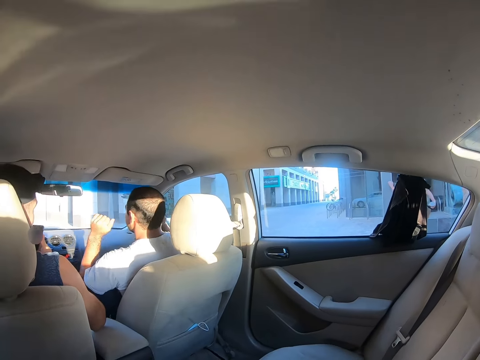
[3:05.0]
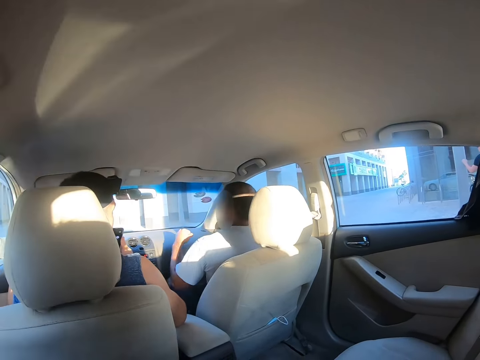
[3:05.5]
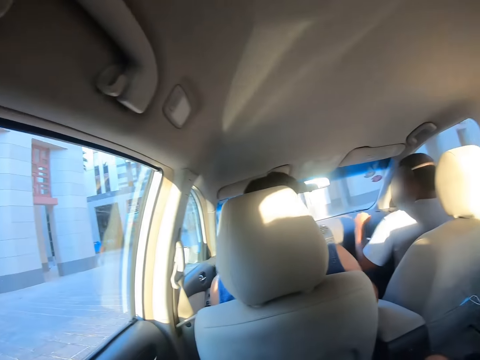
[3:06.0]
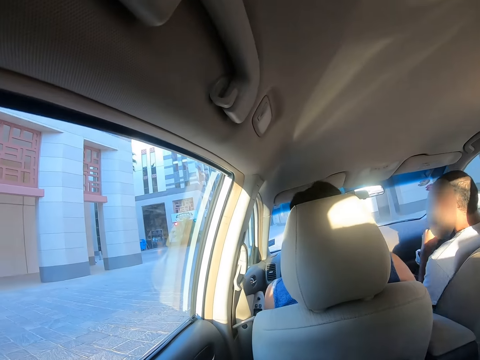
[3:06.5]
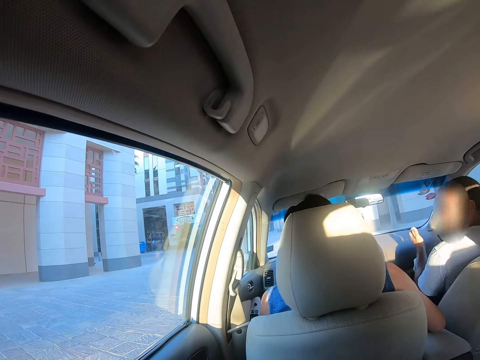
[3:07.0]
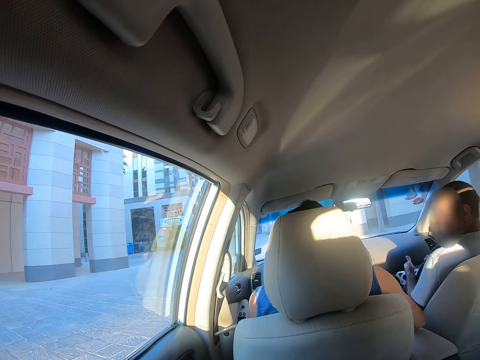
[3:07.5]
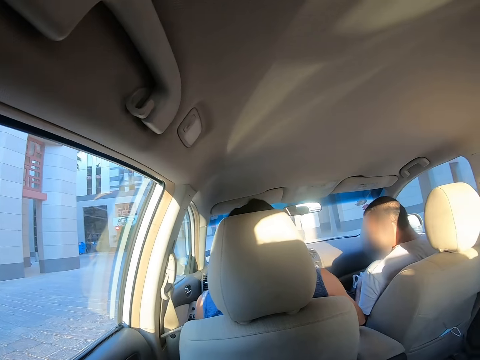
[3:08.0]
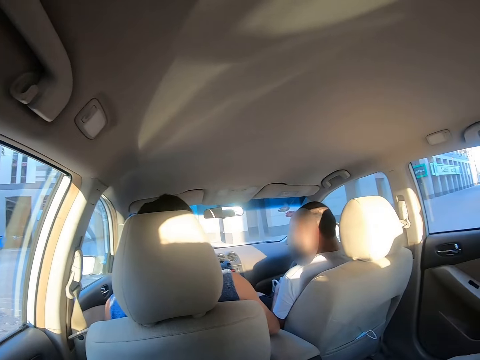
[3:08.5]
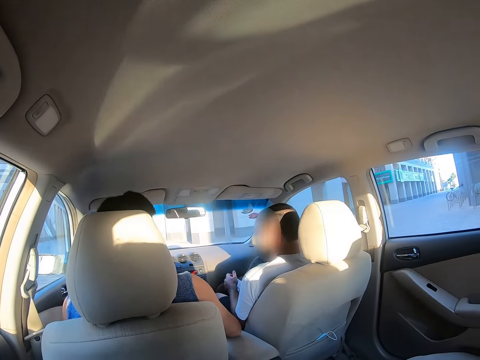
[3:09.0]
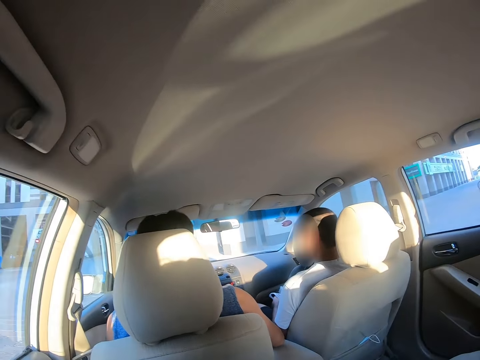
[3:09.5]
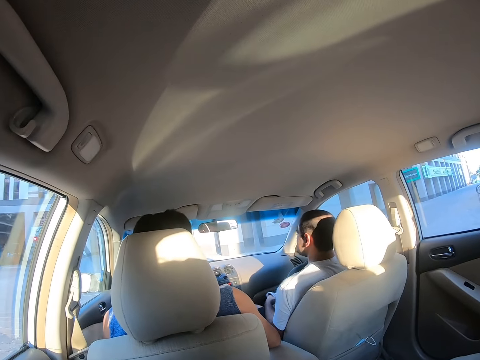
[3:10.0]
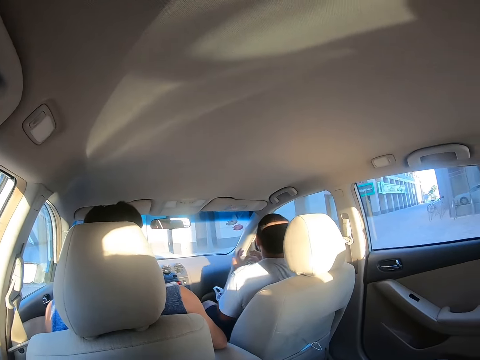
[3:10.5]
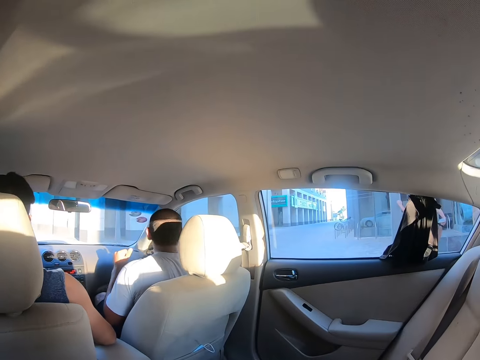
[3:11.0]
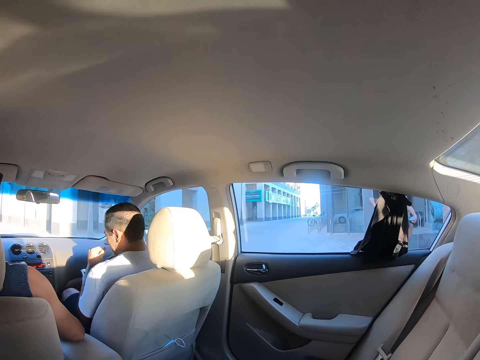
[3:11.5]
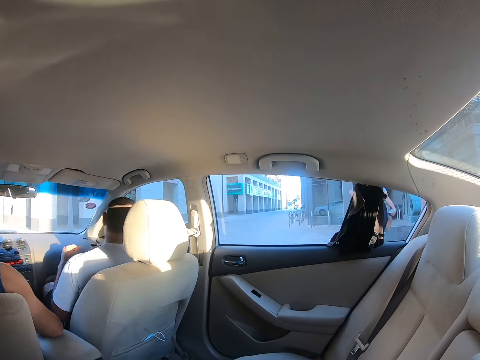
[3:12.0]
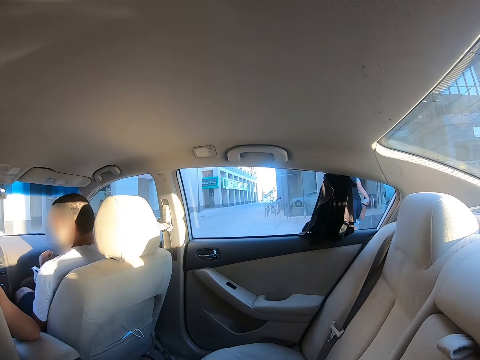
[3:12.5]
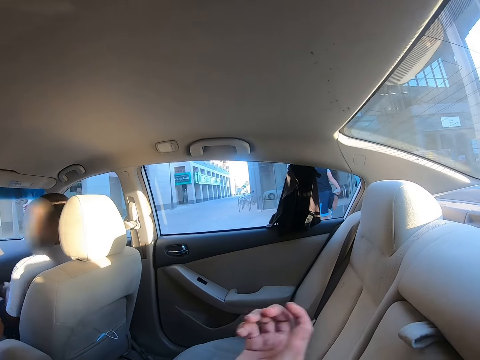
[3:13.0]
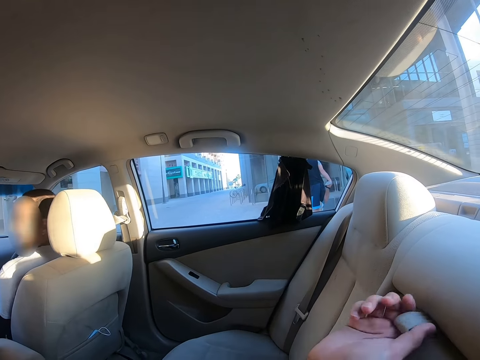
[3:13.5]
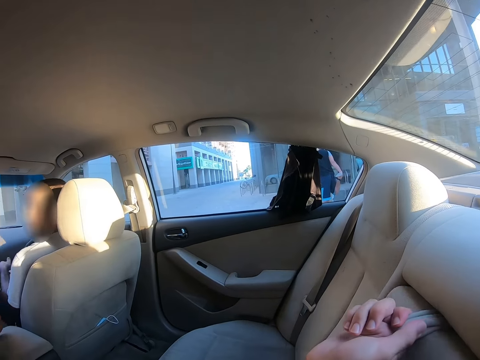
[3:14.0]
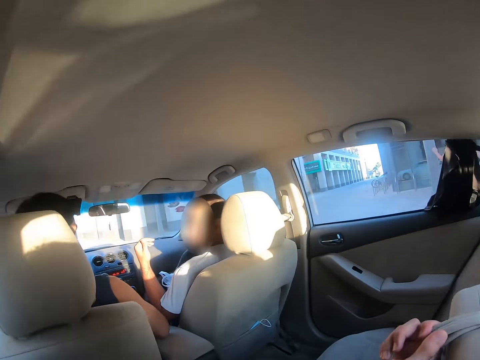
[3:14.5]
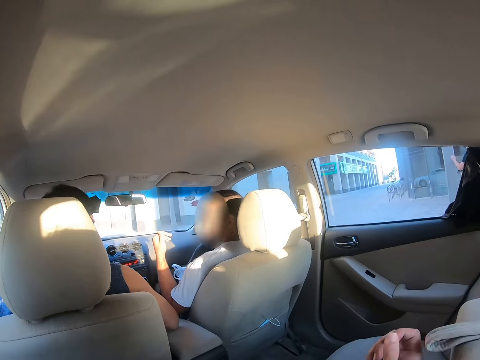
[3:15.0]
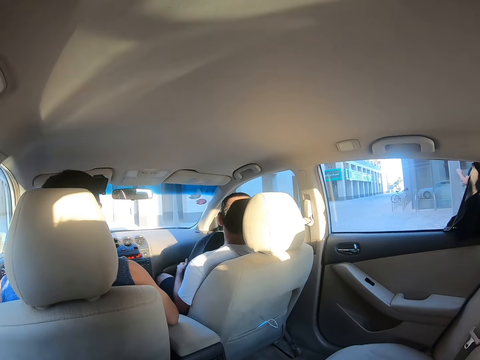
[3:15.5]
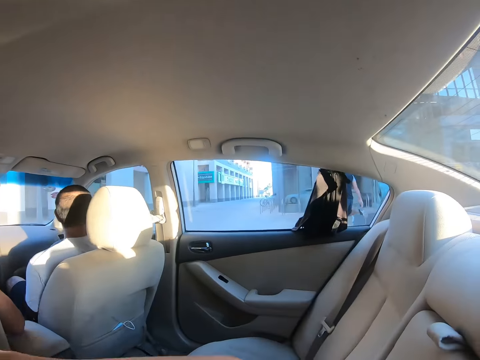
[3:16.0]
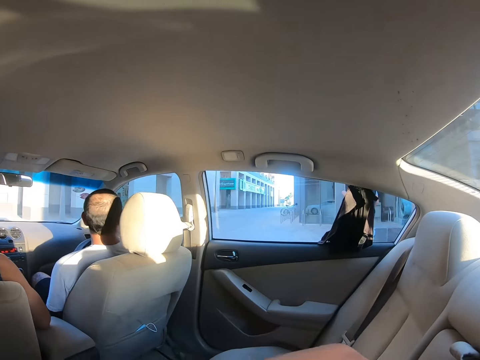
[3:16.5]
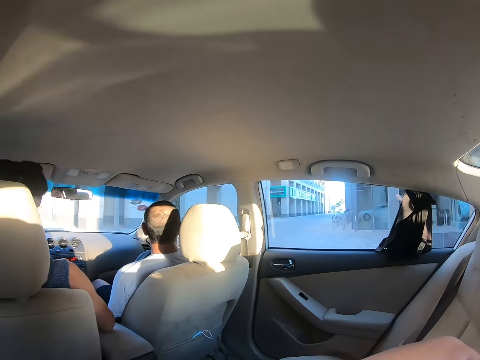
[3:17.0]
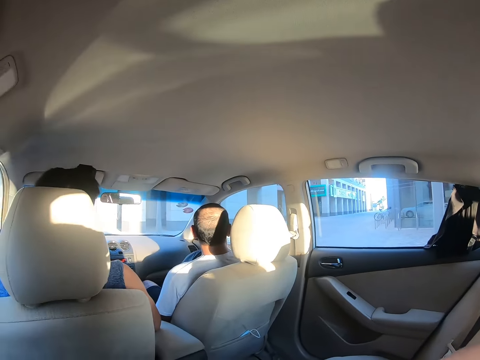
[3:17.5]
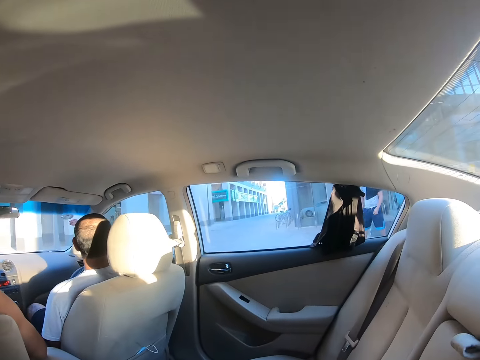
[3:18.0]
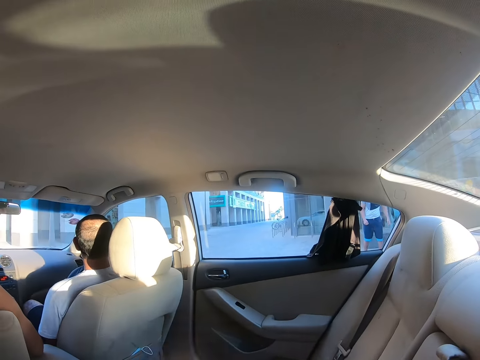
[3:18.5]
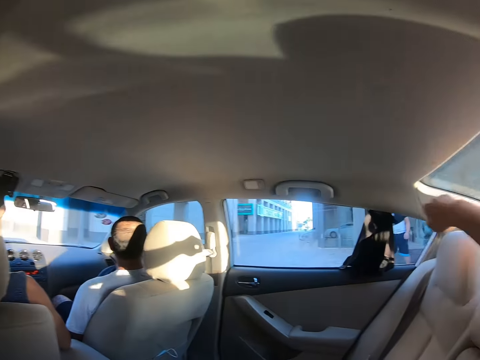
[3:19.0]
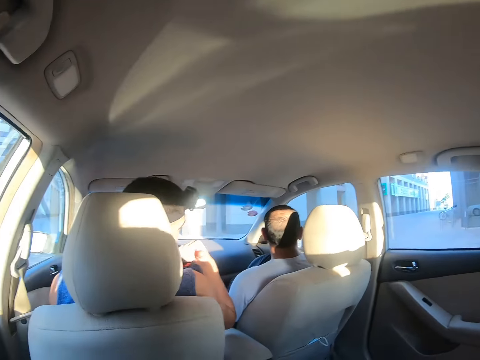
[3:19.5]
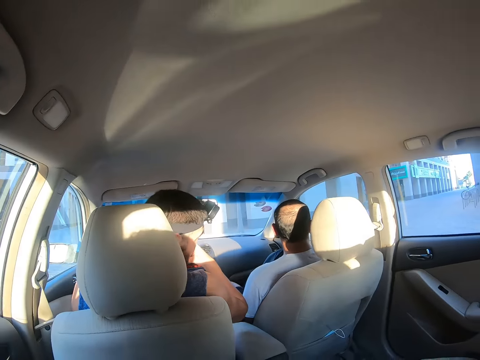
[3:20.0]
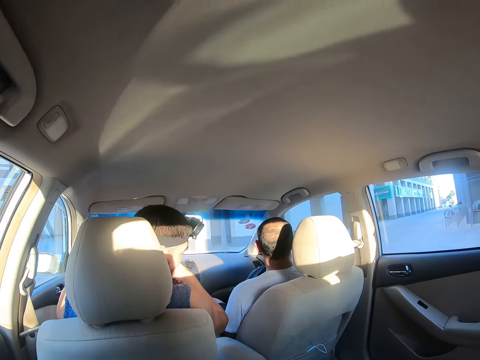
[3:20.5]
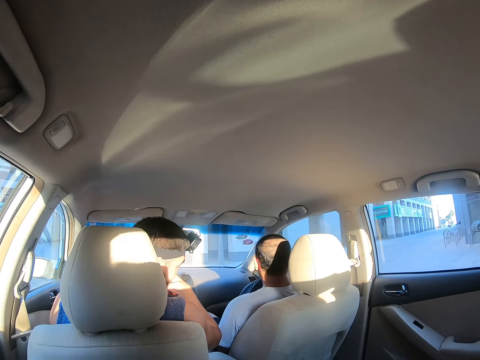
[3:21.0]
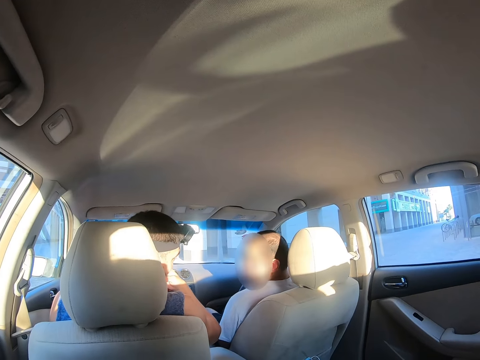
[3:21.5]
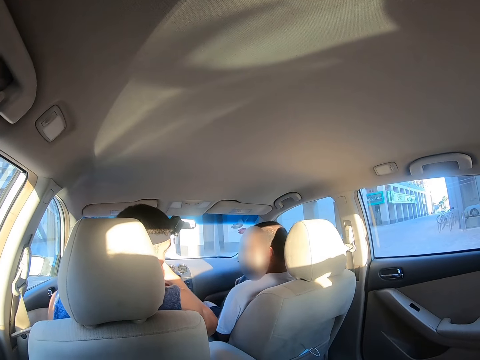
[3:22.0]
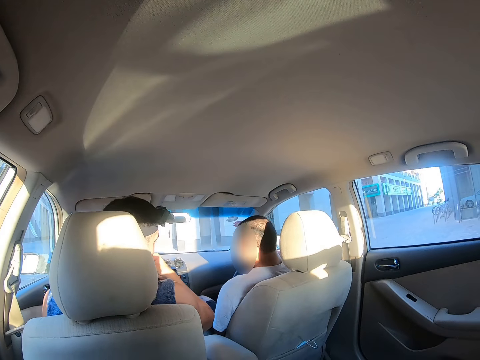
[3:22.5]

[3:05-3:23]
A man dances on the seat. The camera wearer looks around. The man claps. The man claps again. The man dances on the seat. The camera wearer touches a tag on the car seat. He holds a seat belt. He pulls the seat and puts the seat back. He looks around. He lets go of the seat. He puts his hand on the seat.

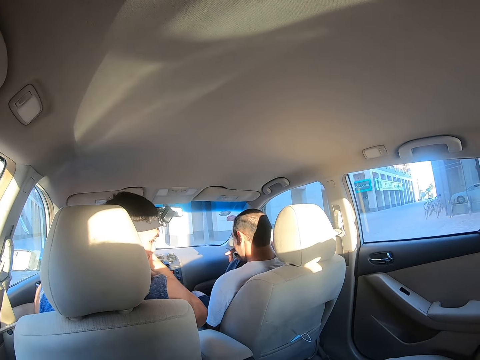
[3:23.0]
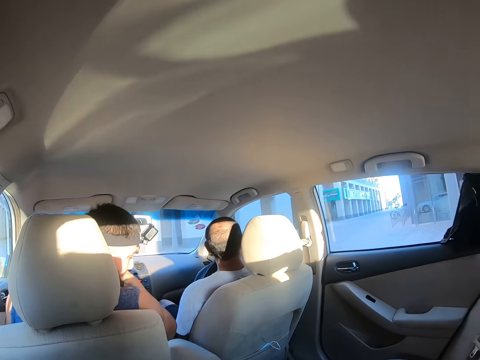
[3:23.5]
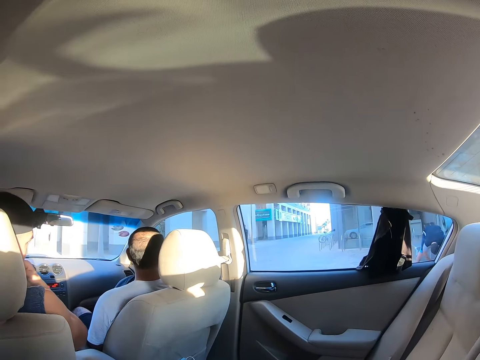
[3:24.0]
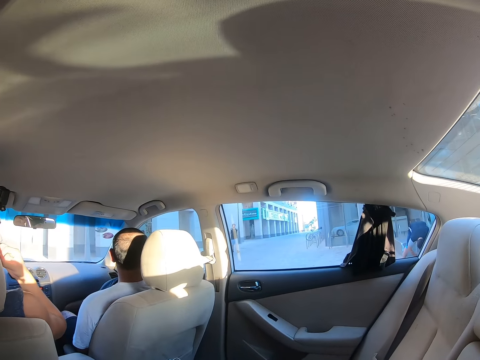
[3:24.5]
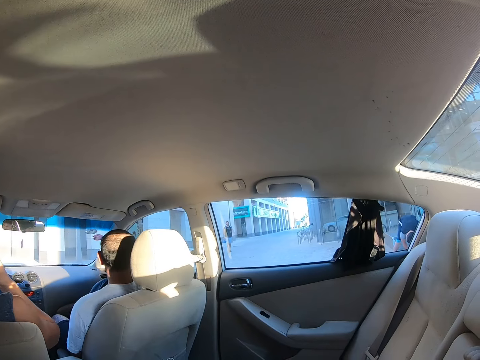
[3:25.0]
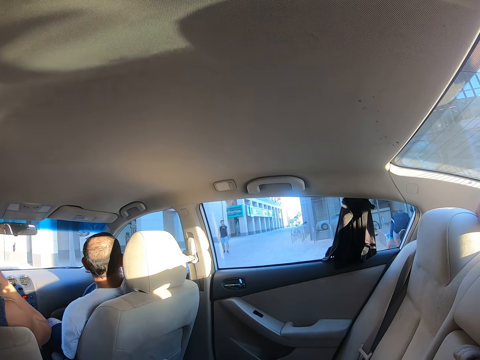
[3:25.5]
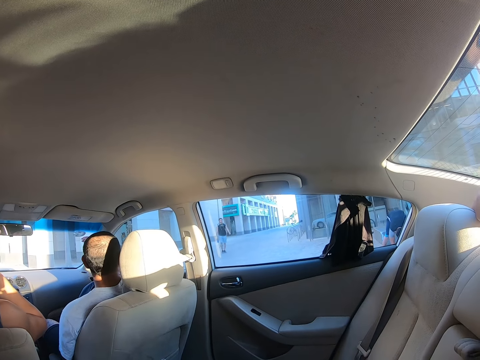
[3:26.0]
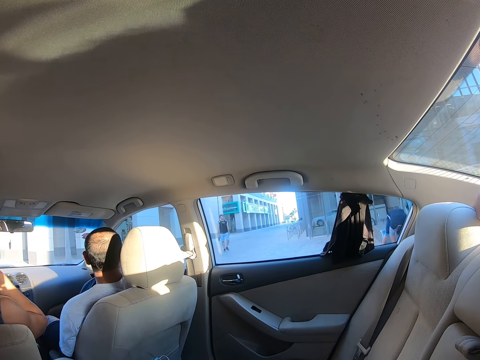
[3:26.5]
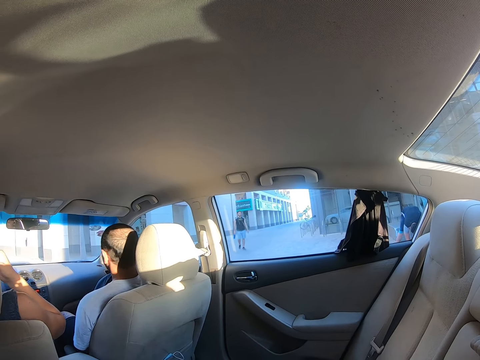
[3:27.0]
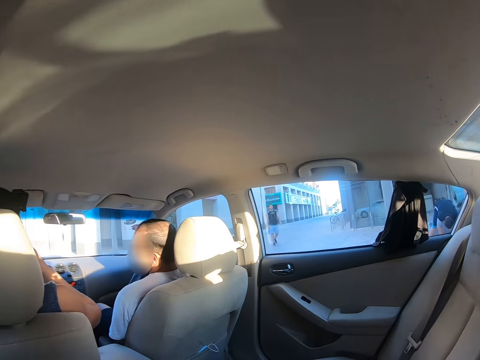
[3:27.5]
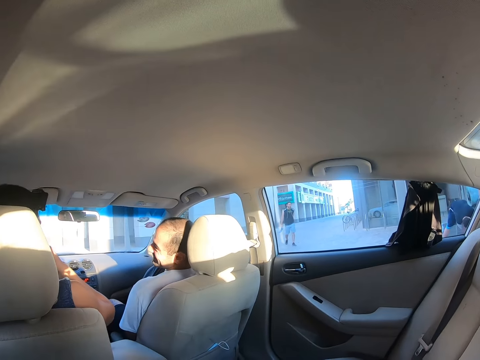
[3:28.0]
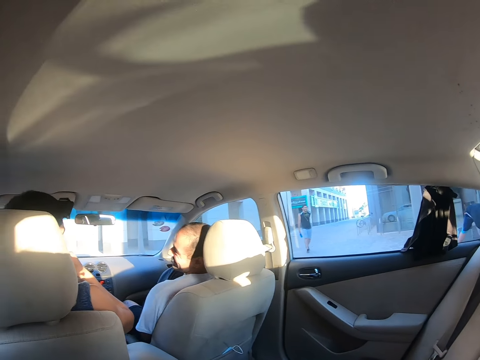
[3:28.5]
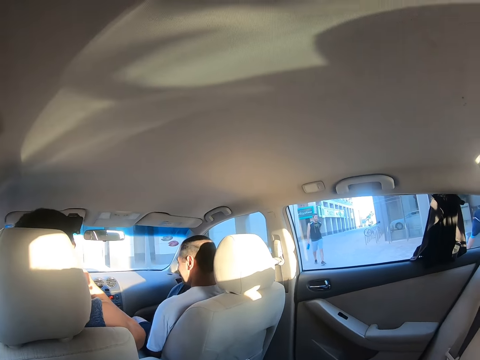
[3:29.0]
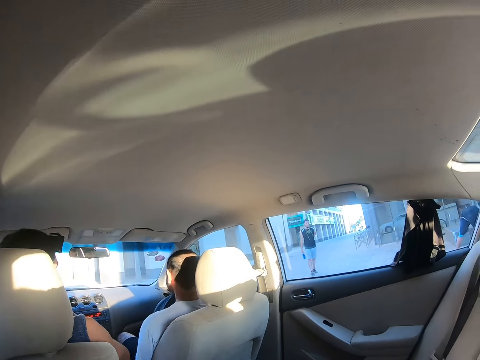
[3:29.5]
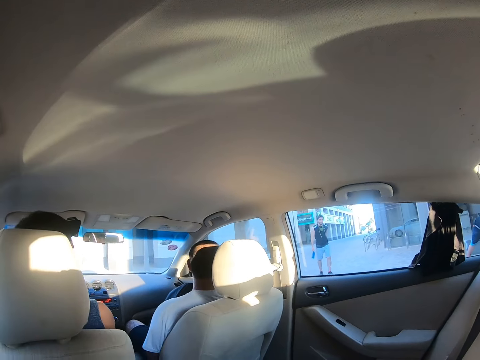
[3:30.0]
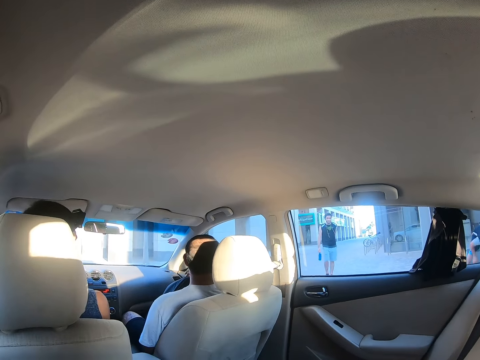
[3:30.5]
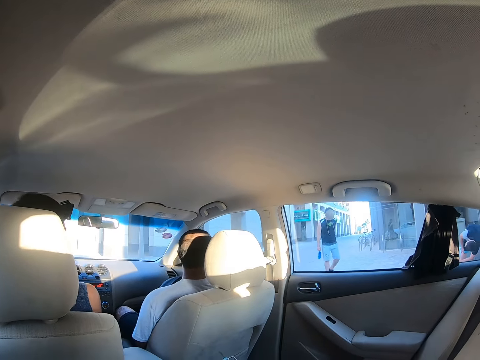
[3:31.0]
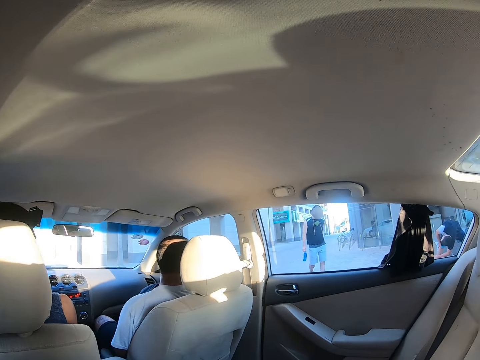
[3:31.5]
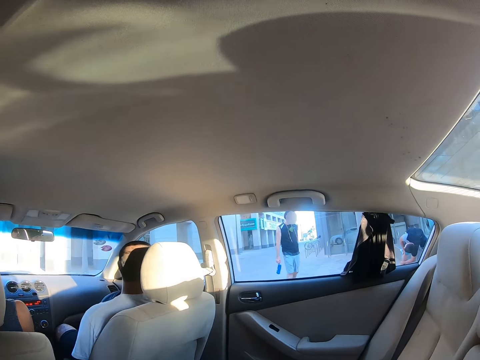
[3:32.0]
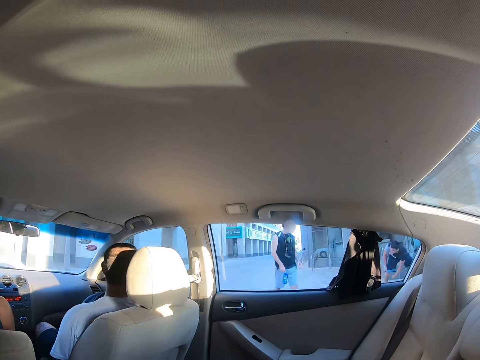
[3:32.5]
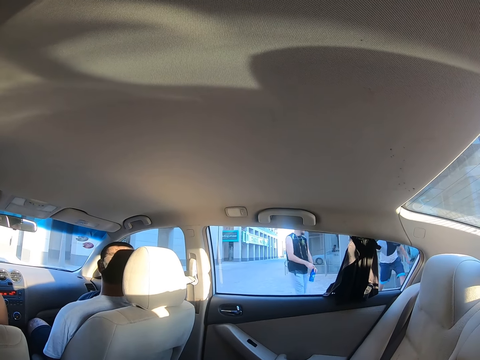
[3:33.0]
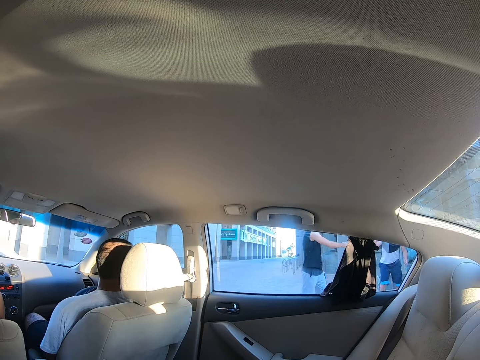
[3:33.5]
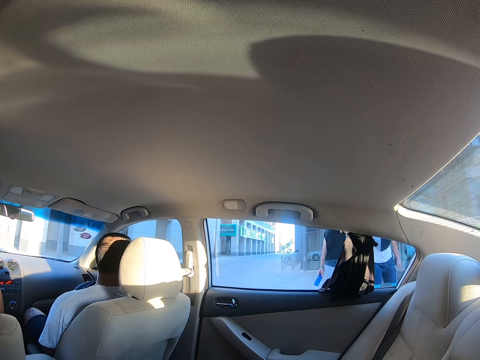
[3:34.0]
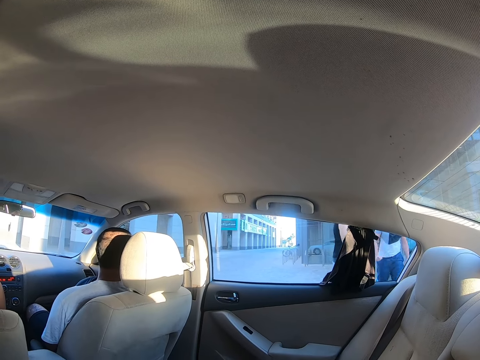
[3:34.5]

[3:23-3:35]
A man looks back. Another man bends to the ground. A third man walks. A fourth man looks at the first man. The fourth man looks outside the car. The second man stretches and stands. The third man greets the second man.
